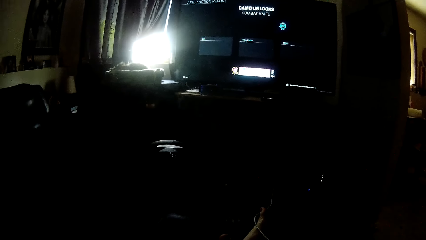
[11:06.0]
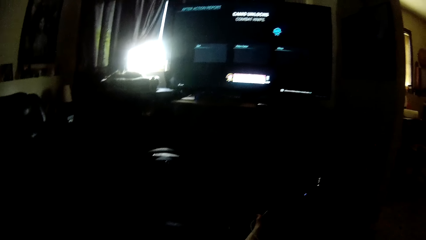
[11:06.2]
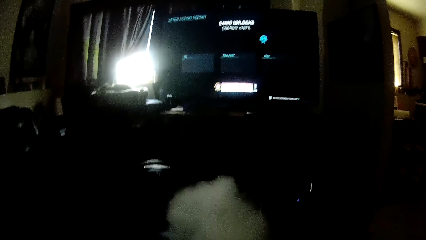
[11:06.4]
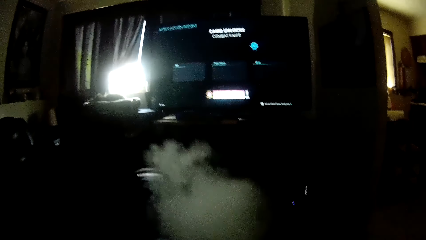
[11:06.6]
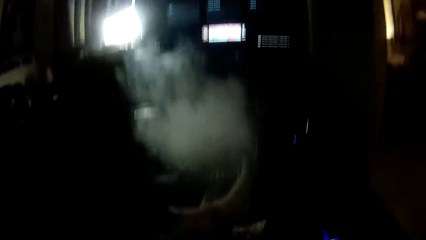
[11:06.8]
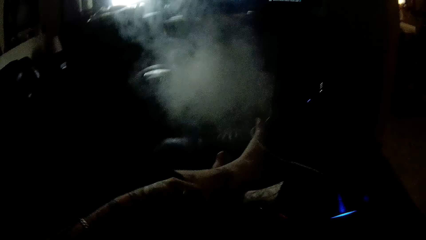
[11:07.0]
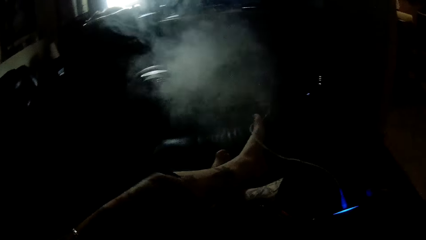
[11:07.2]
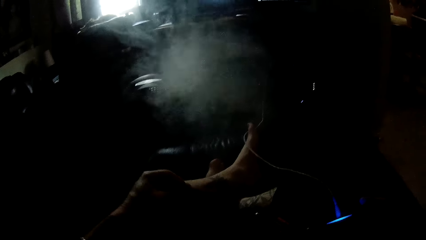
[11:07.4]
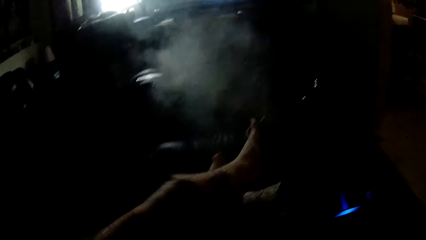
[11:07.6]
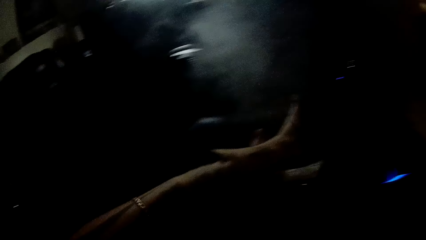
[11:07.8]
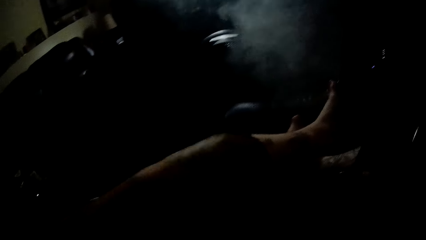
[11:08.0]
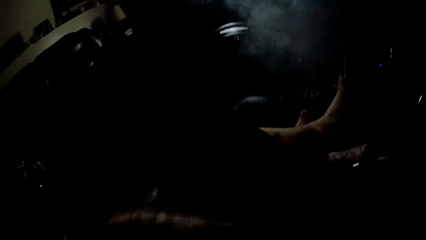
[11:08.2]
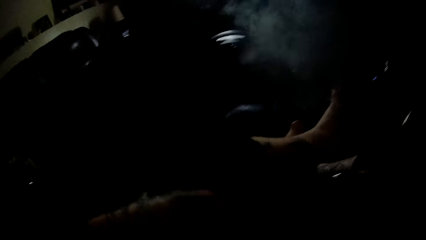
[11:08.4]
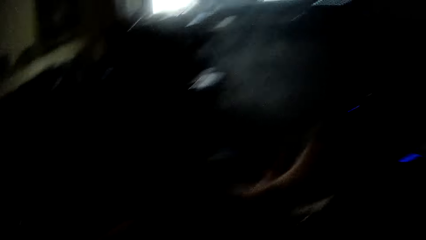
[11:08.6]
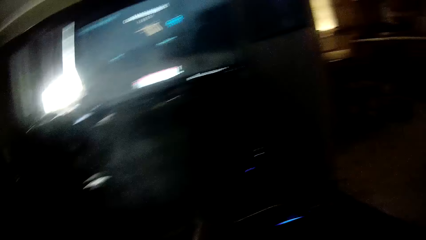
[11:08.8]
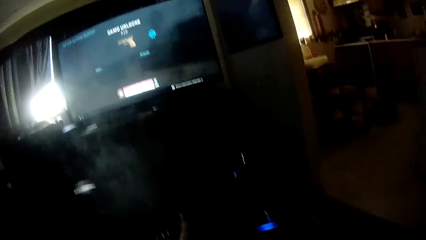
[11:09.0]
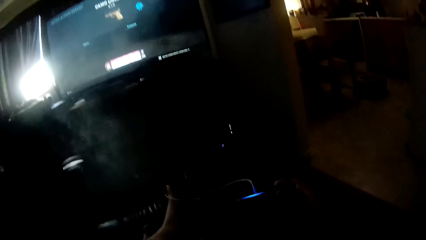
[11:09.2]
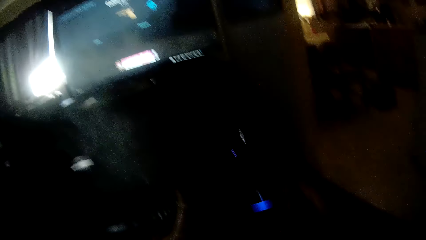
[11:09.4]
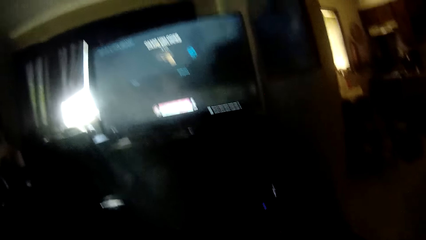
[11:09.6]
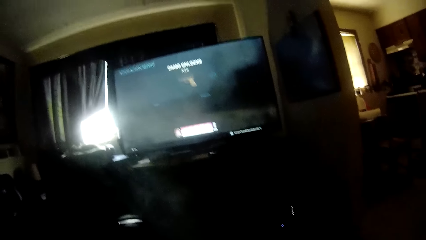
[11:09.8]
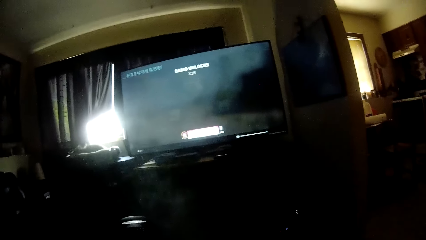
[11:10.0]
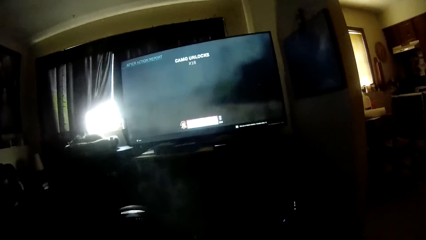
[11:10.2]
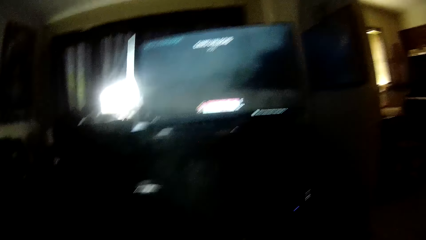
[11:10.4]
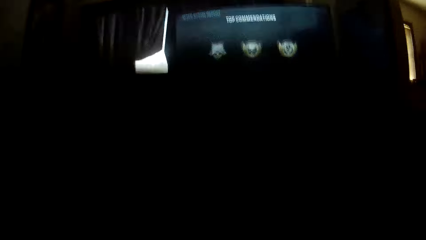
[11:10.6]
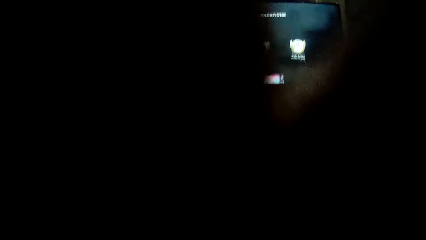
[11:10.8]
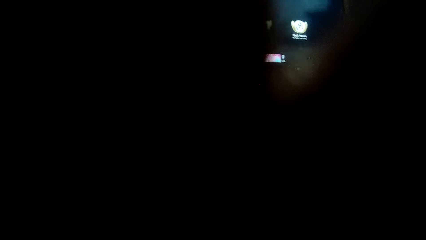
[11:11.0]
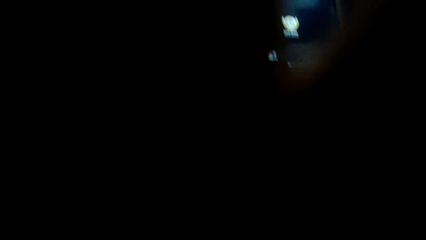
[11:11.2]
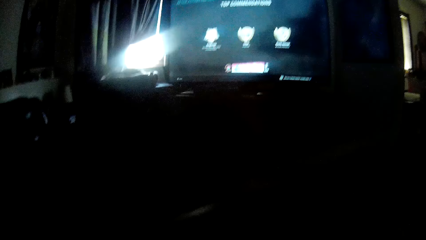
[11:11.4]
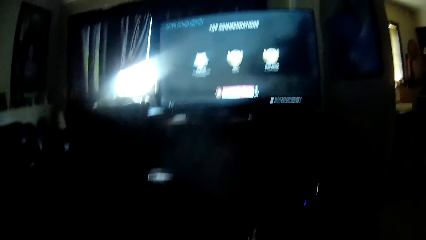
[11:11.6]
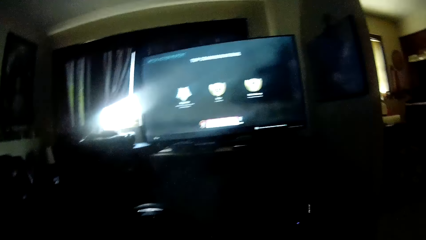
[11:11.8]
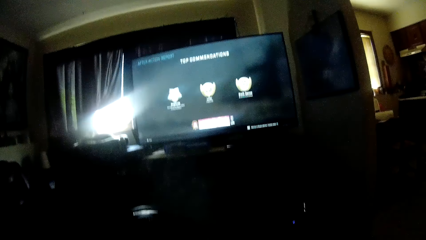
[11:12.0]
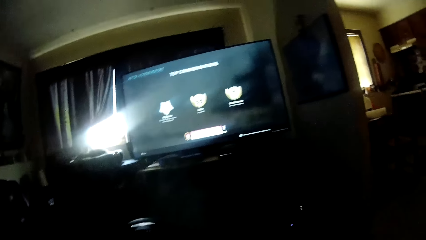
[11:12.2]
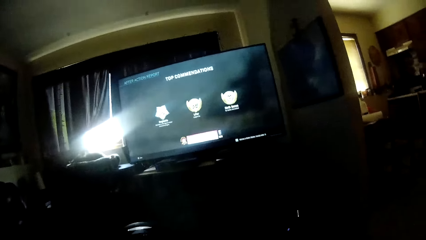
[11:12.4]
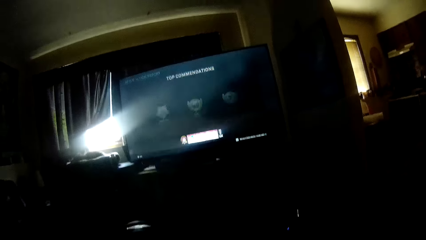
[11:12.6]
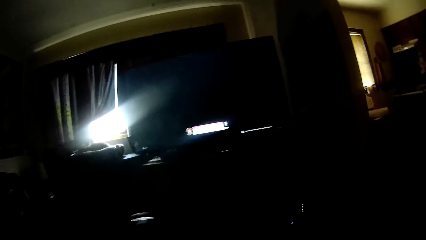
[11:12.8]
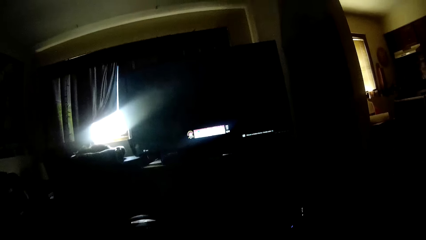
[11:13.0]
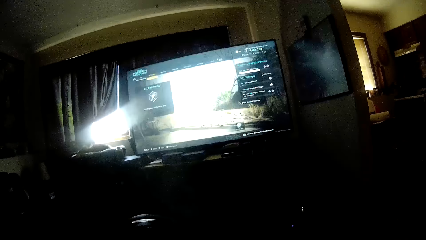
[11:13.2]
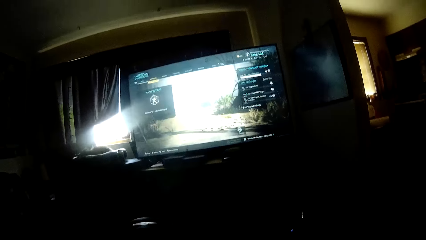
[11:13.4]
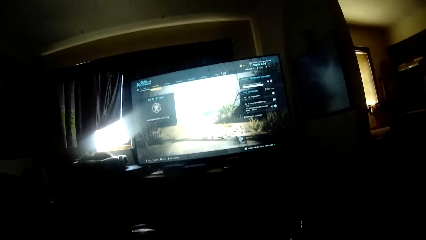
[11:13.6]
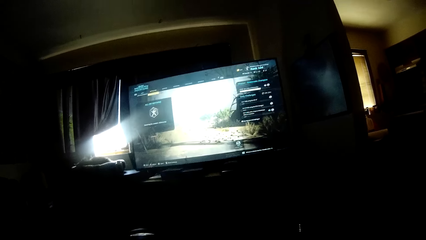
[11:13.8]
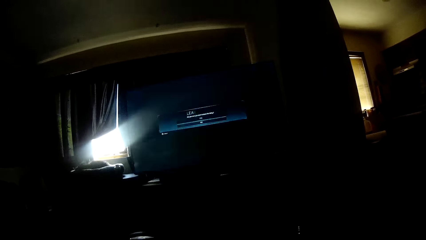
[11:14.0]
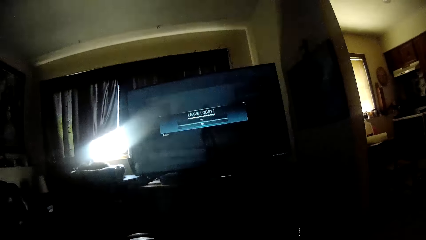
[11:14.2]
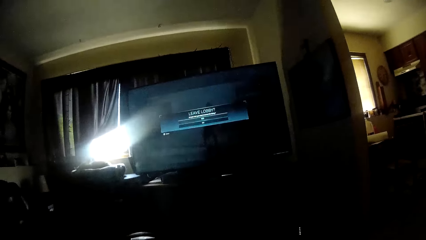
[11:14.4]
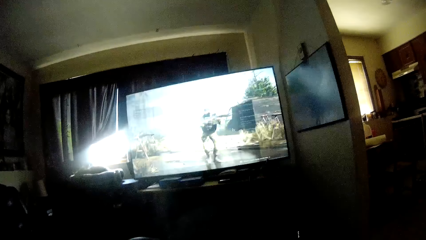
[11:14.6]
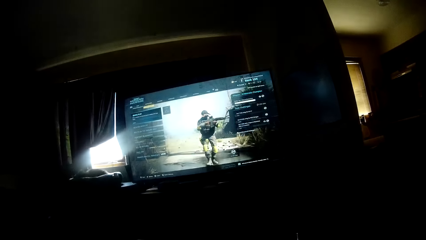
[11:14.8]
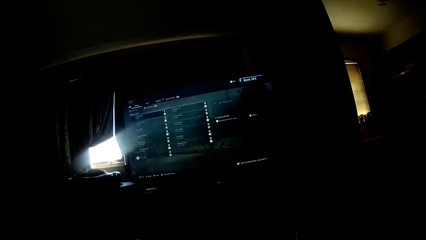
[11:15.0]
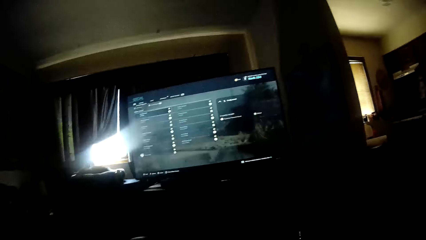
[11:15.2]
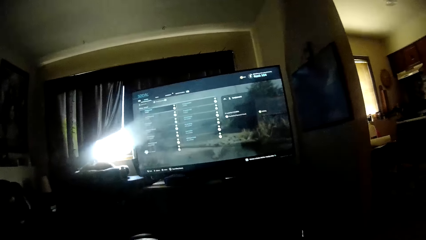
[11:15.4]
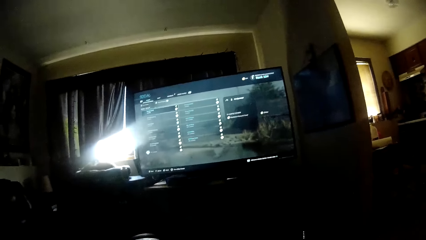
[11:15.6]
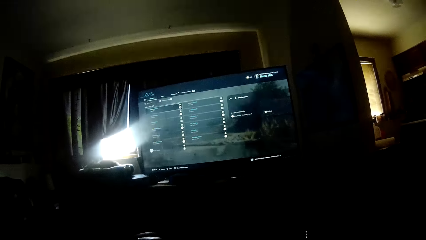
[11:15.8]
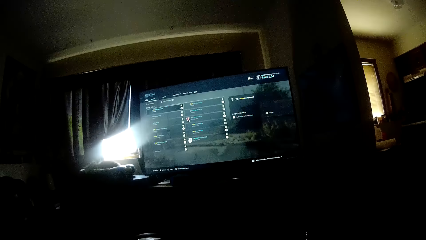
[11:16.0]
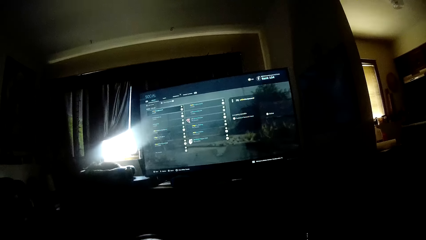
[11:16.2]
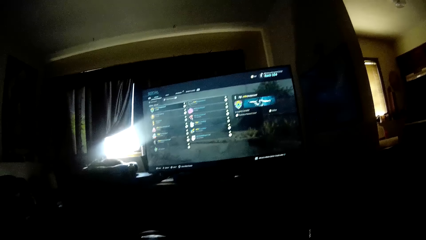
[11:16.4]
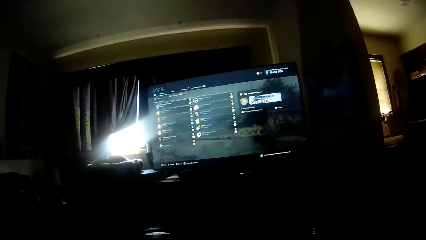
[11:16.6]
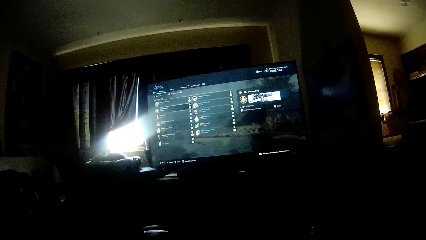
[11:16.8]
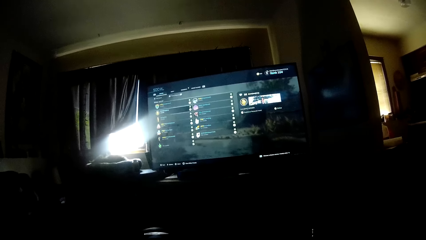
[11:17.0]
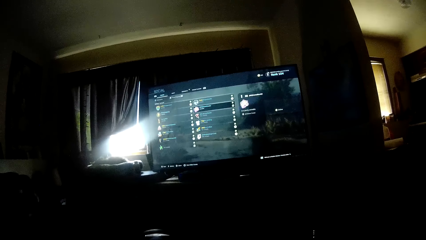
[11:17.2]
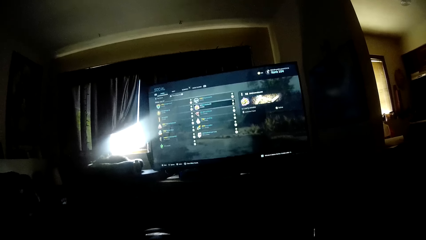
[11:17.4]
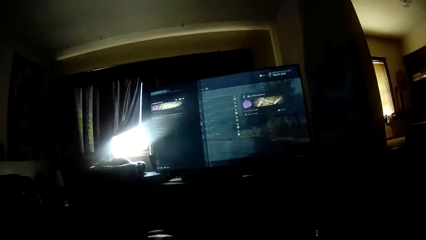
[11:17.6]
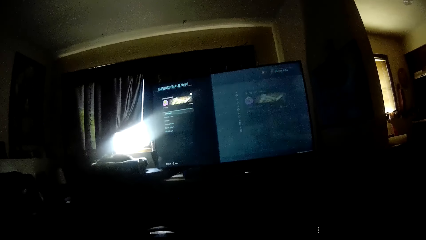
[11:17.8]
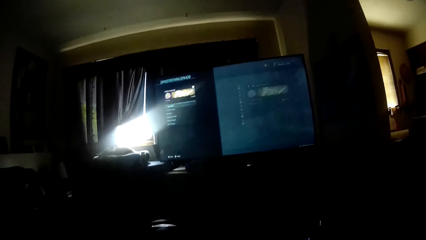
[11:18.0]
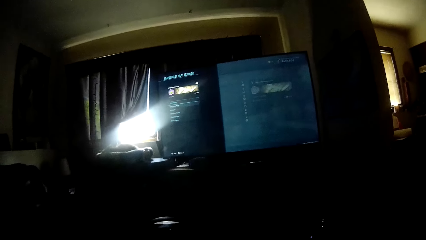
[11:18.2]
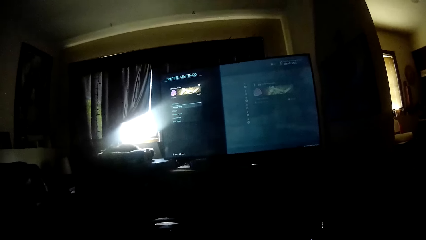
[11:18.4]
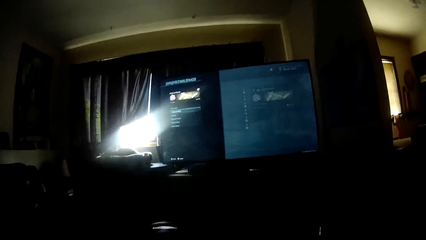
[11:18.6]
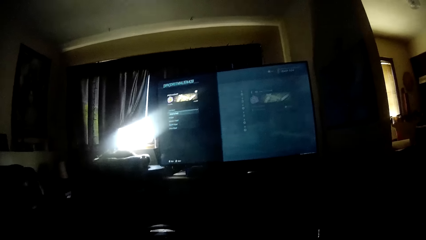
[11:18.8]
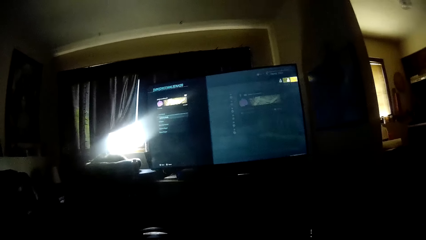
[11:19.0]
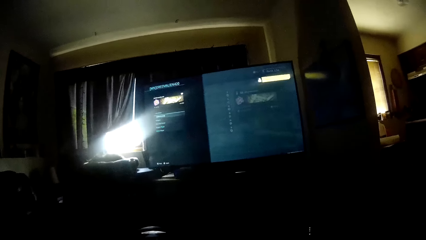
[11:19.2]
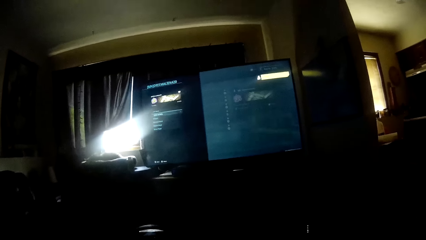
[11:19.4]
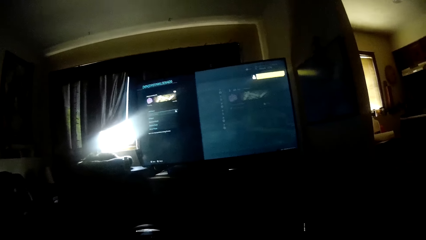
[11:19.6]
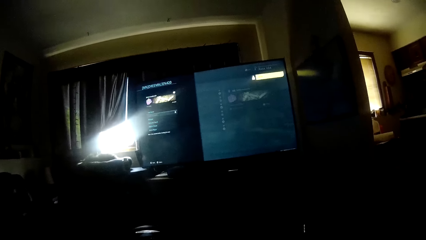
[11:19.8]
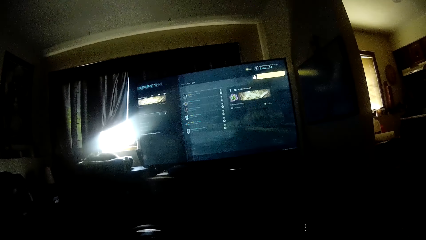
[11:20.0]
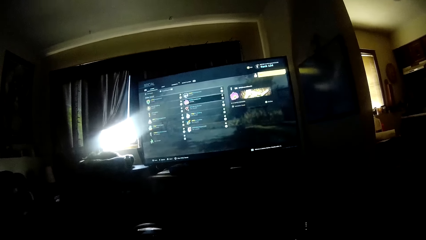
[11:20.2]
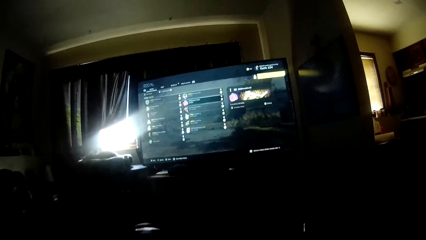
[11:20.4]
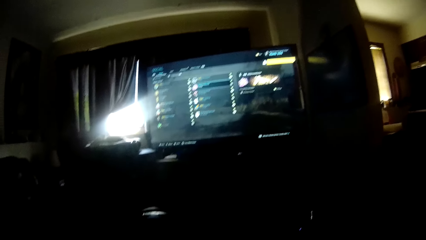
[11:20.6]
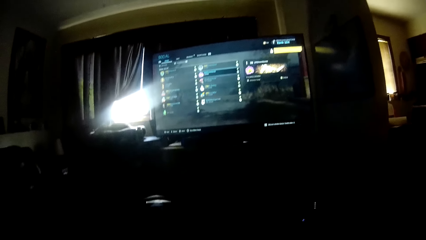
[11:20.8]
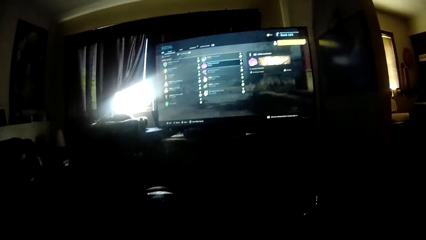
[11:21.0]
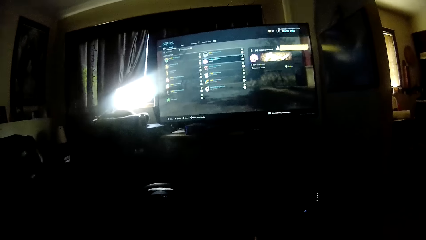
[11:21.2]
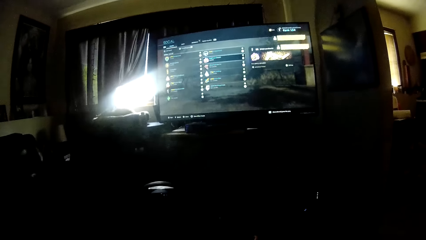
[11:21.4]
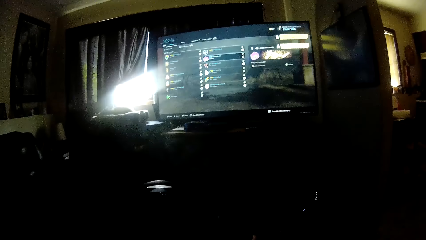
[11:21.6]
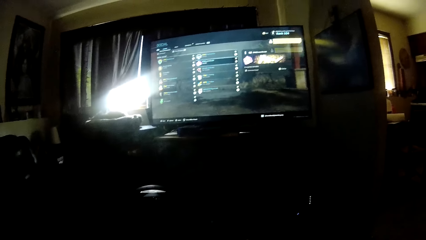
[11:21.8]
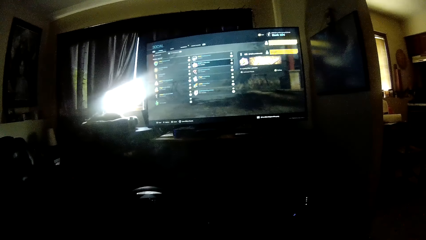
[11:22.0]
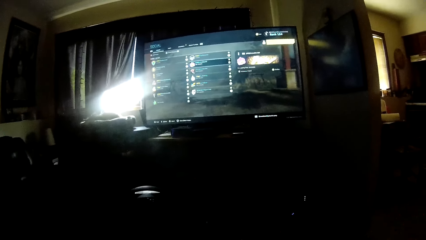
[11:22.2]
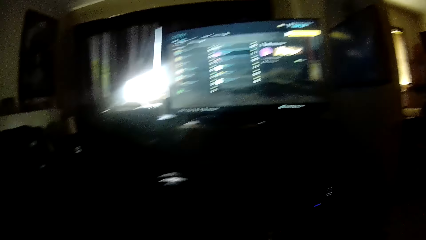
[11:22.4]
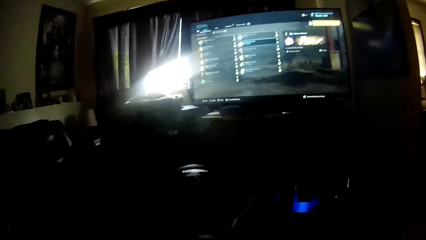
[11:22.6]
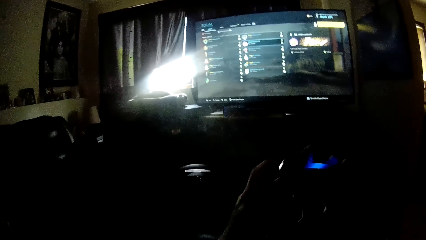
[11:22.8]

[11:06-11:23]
The camera wearer drops an electric cigarette on the chair with his left hand. He holds something. He touches the camera with his left hand. He adjusts the camera. He operates the screen.
